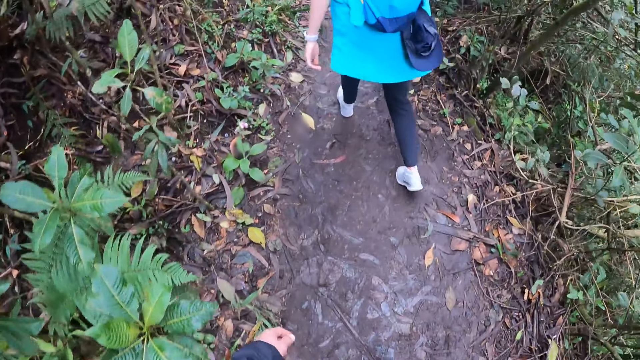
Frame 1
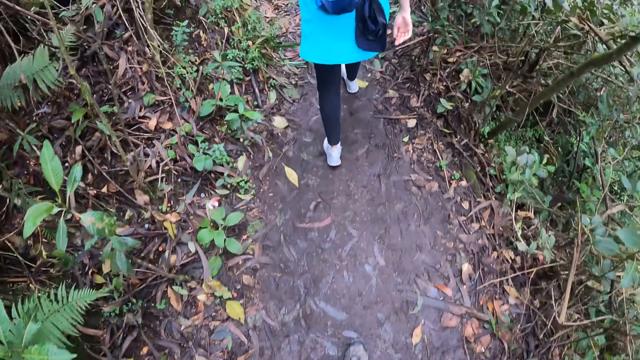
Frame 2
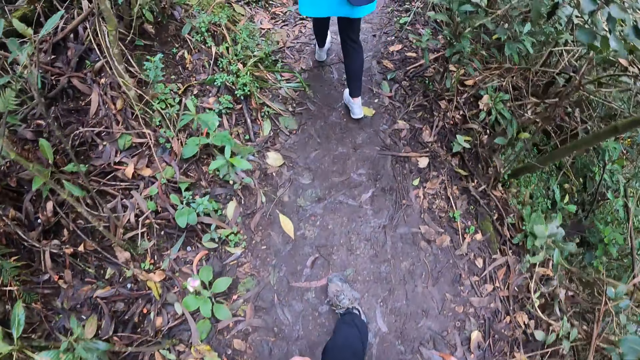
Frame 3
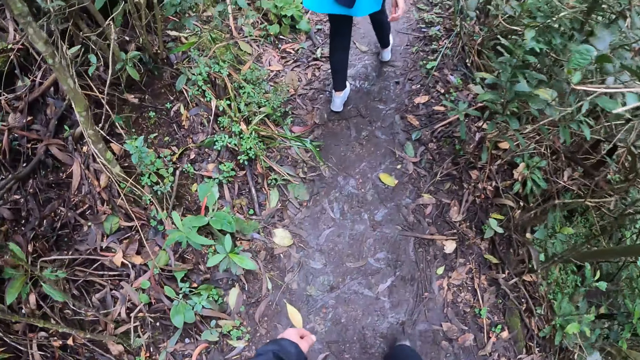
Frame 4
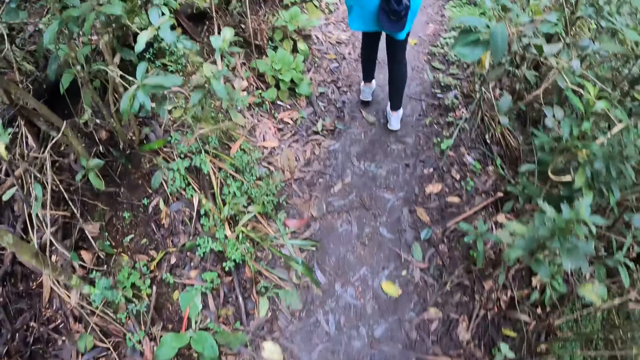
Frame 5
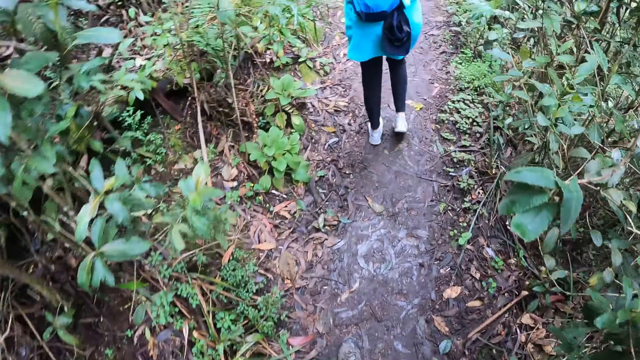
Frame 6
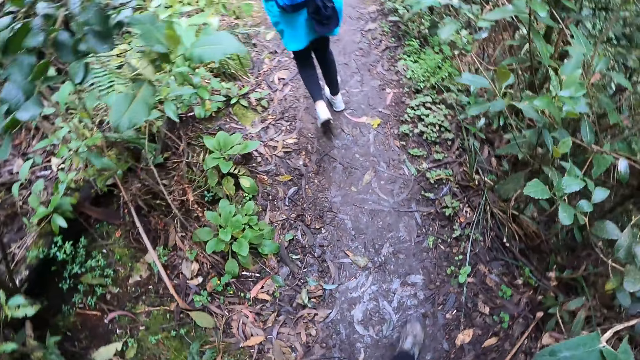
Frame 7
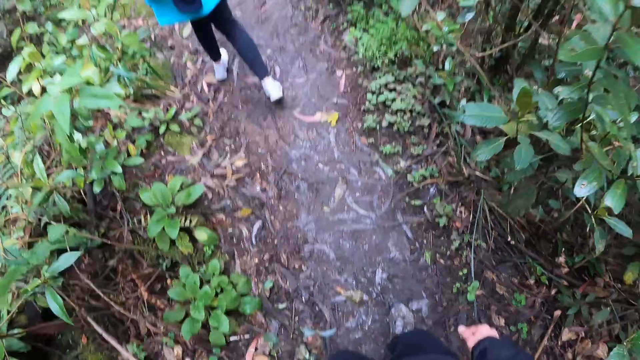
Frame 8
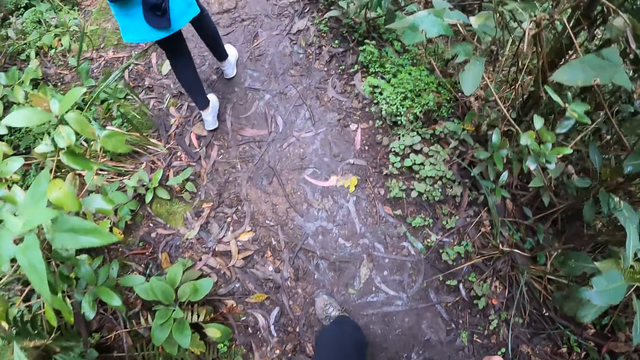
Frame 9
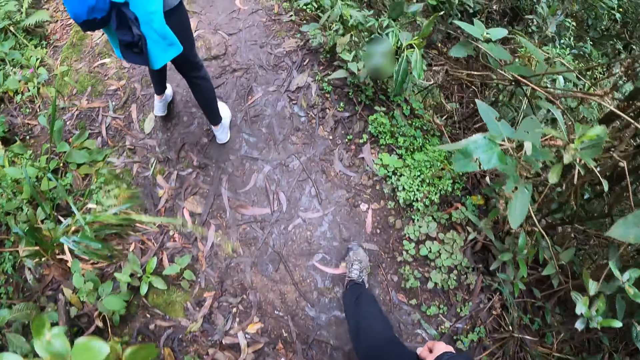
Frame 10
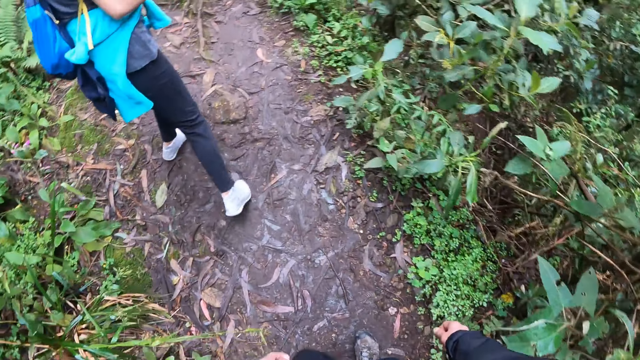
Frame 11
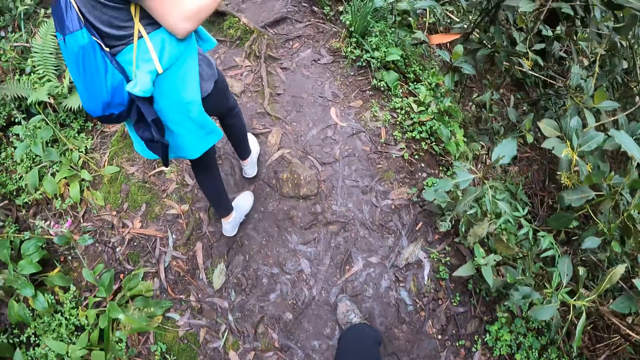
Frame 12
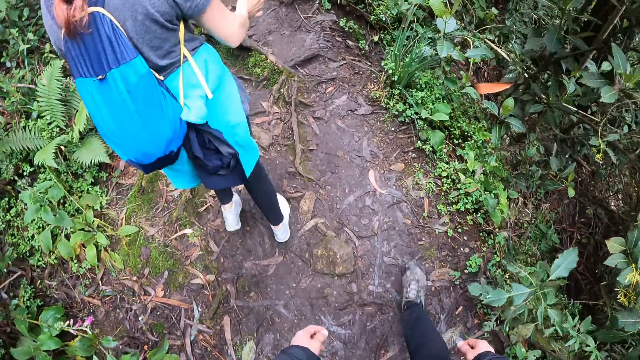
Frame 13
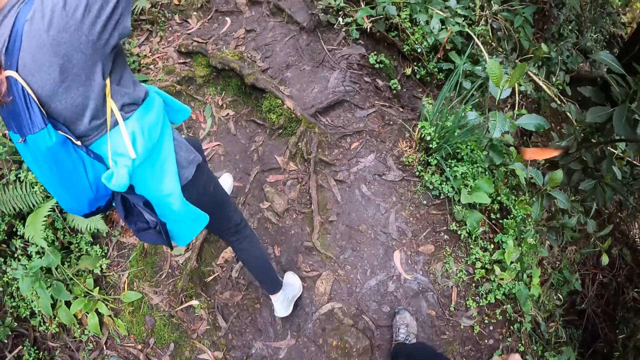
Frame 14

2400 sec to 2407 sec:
The camera wearer walks up the hill.

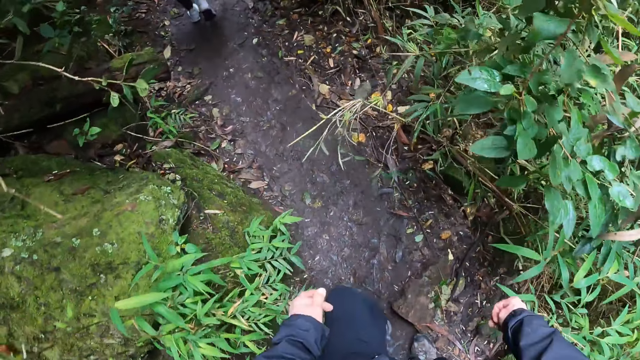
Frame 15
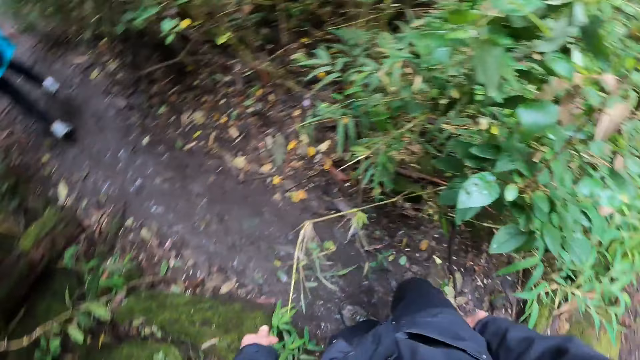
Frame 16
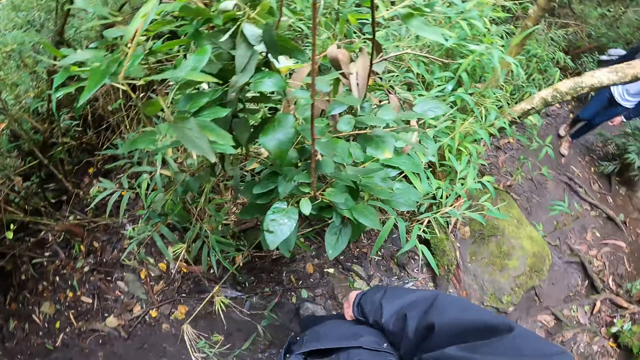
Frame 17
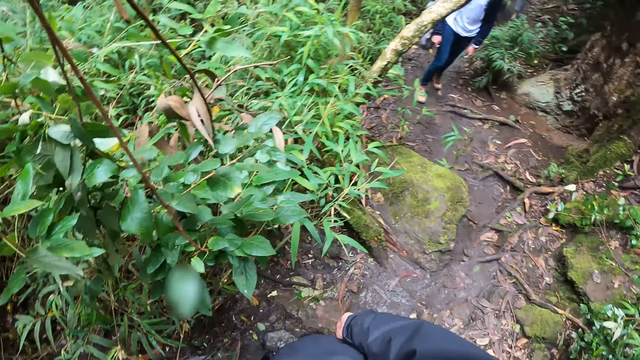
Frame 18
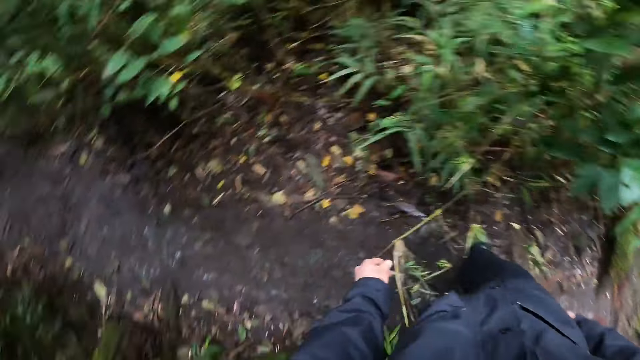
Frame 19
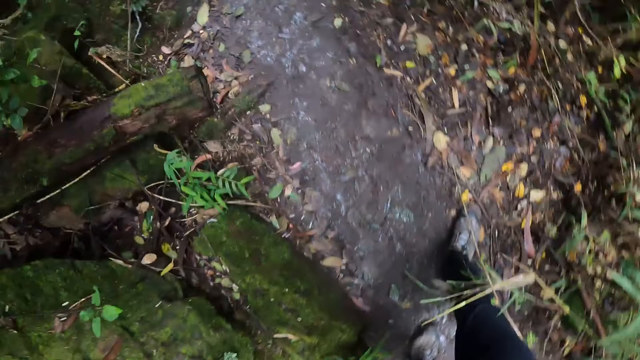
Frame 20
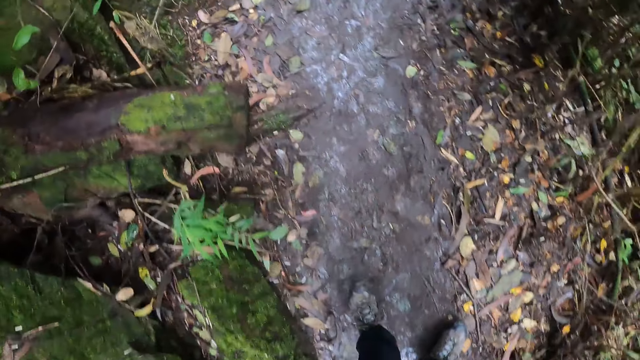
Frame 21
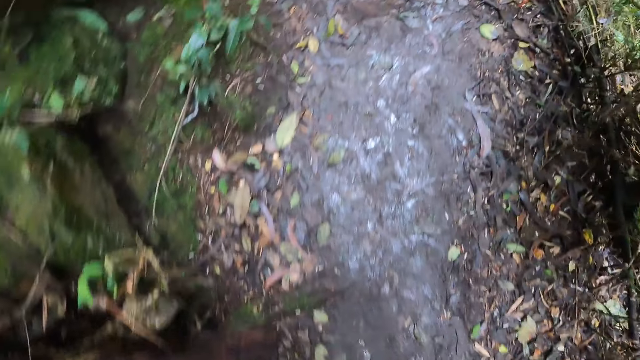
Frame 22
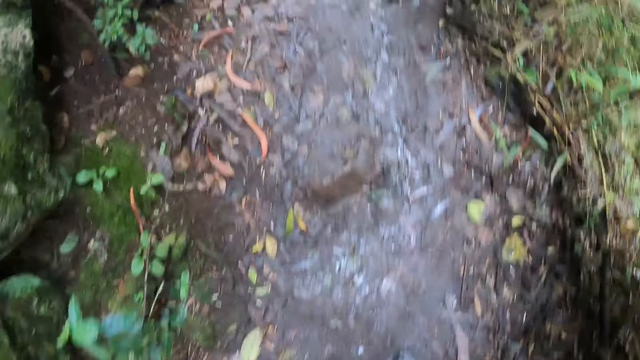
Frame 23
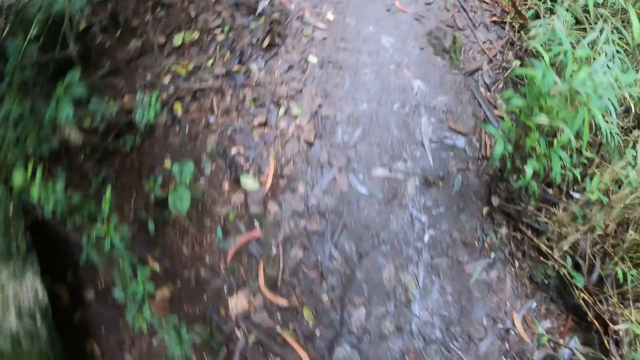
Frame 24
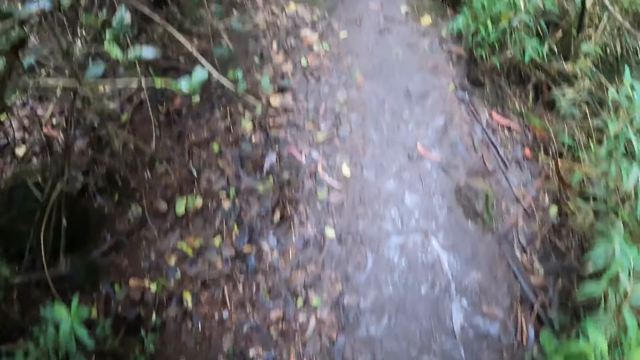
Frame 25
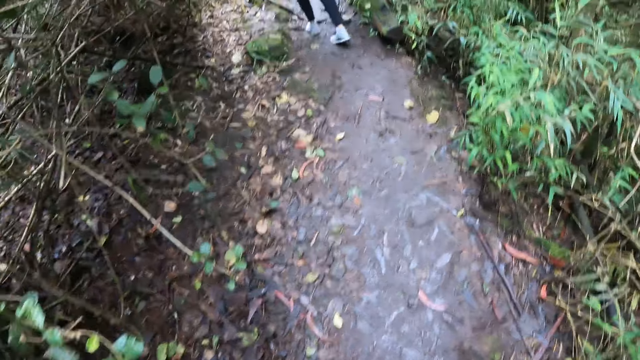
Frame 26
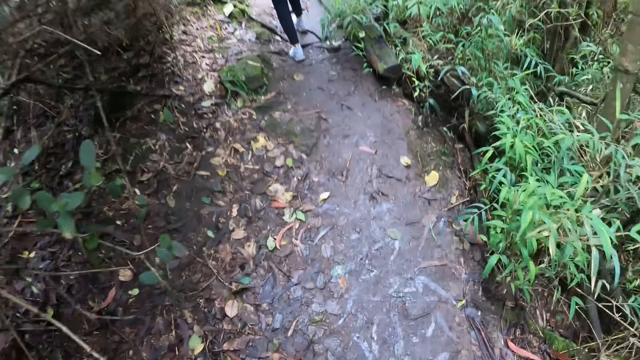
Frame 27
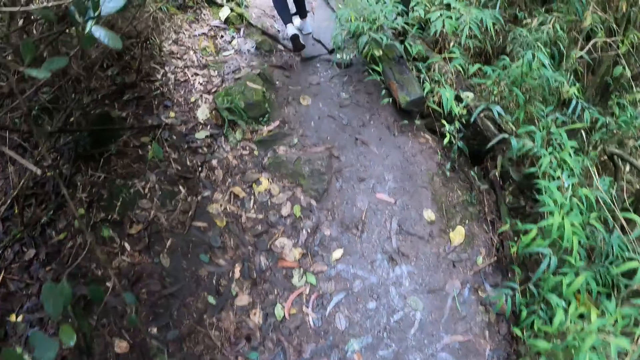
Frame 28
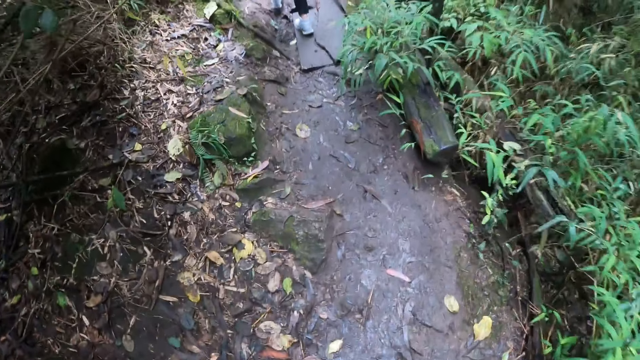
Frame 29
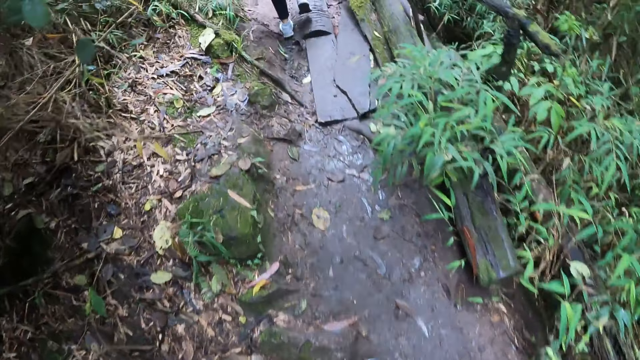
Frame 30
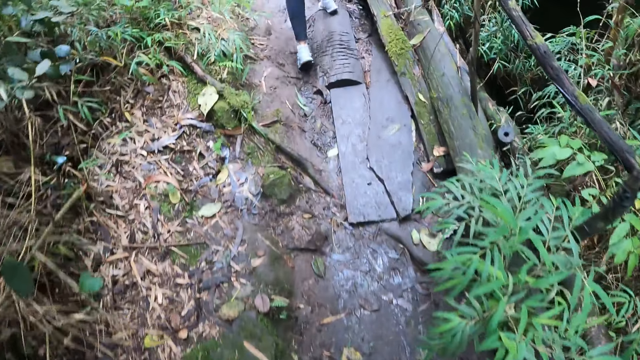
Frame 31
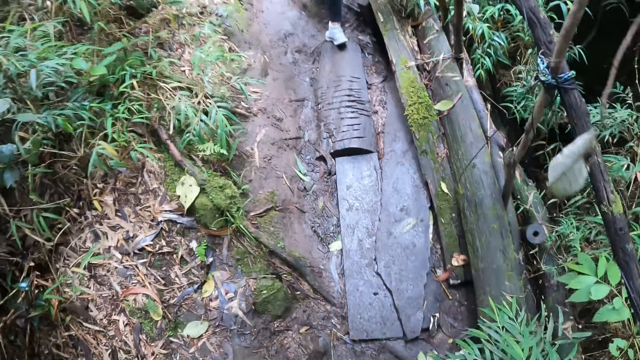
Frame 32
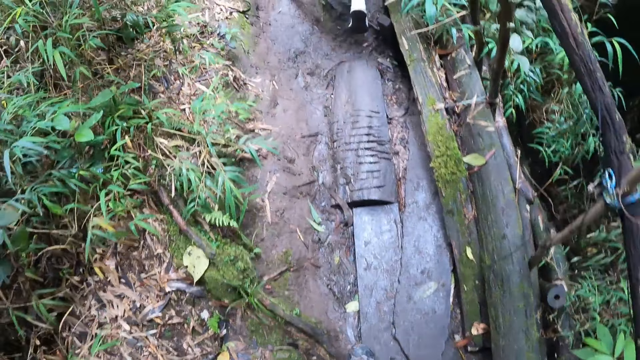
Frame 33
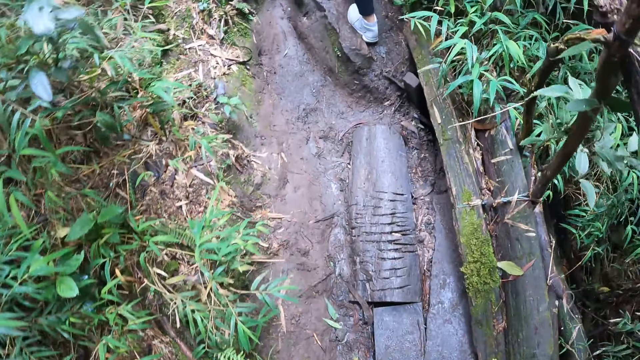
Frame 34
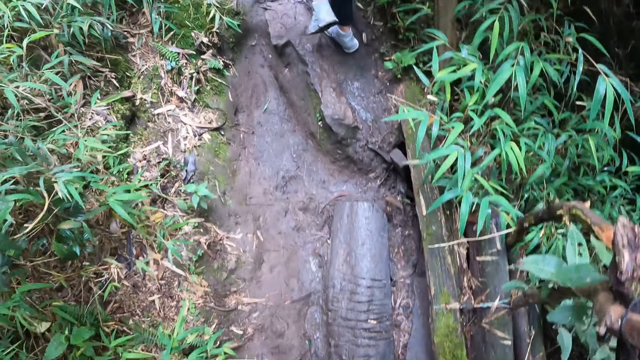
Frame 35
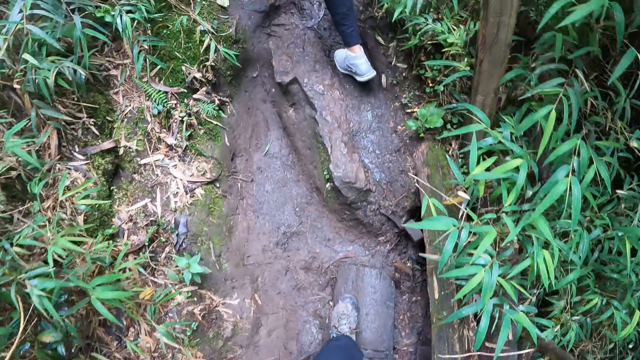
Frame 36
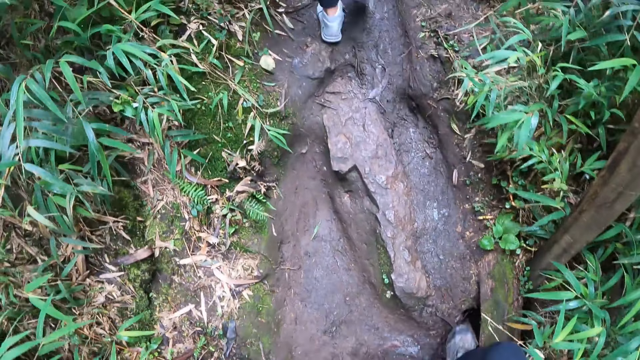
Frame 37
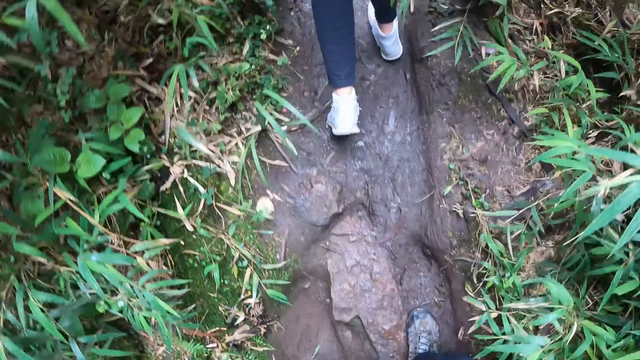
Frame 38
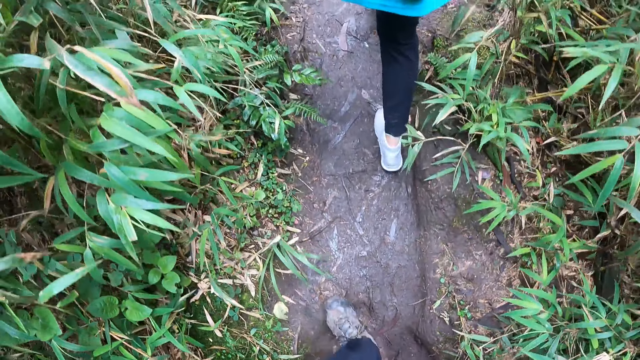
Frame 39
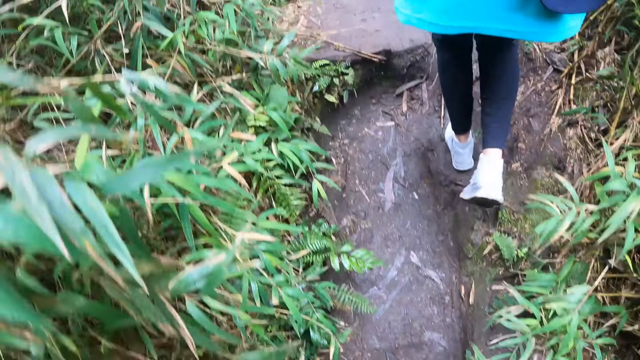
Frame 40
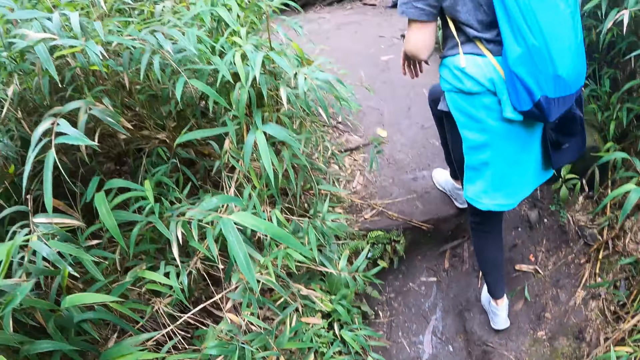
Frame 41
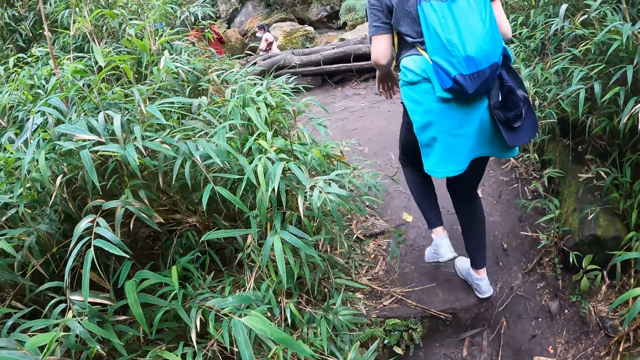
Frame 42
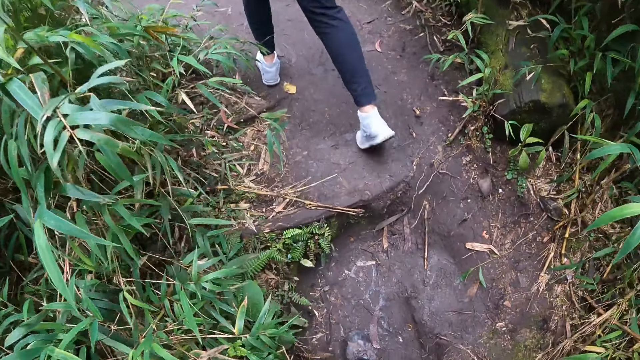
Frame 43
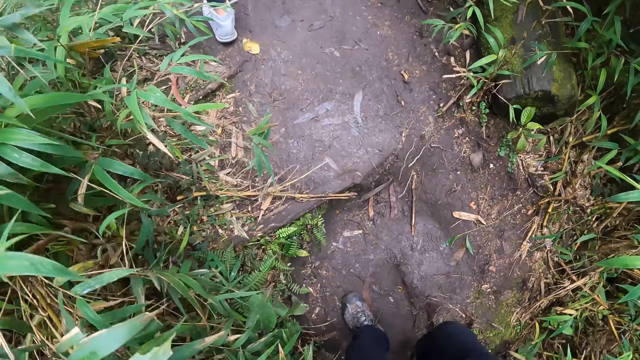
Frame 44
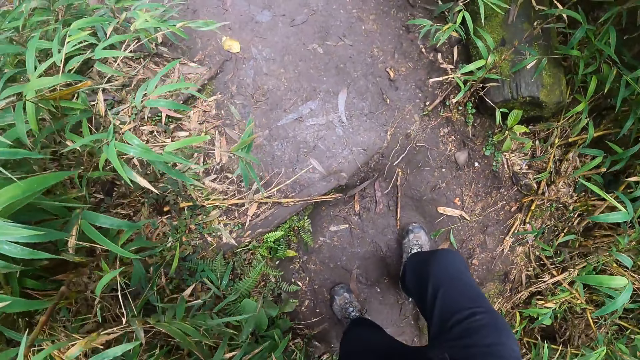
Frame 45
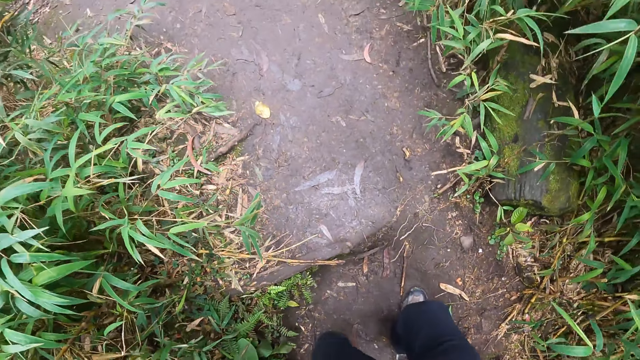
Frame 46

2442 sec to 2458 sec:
The camera wearer turns around. They walk around.
